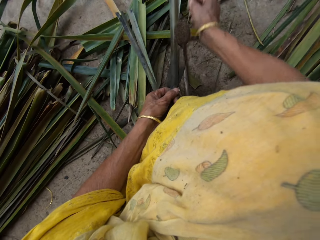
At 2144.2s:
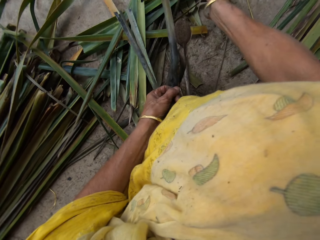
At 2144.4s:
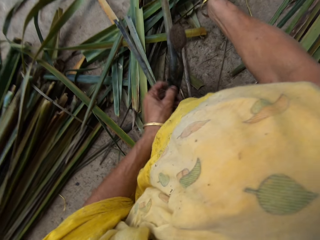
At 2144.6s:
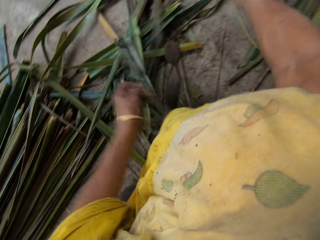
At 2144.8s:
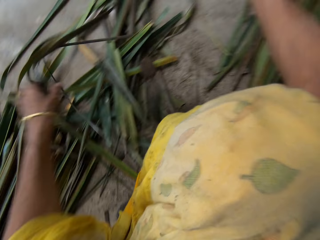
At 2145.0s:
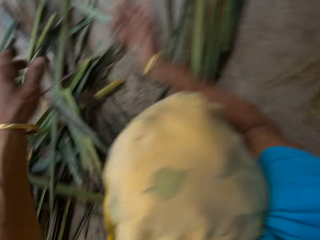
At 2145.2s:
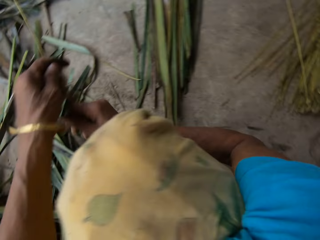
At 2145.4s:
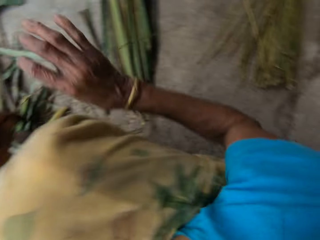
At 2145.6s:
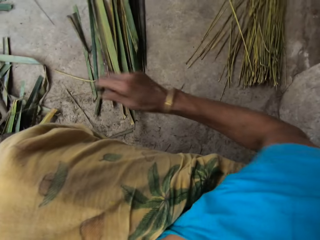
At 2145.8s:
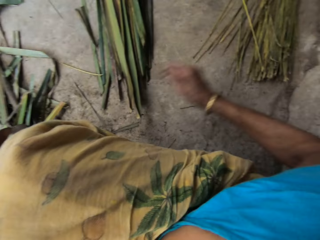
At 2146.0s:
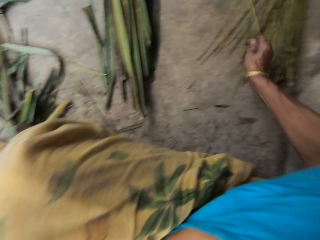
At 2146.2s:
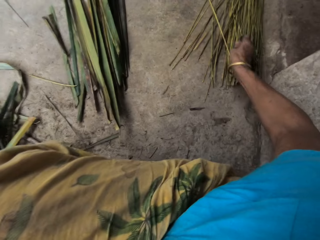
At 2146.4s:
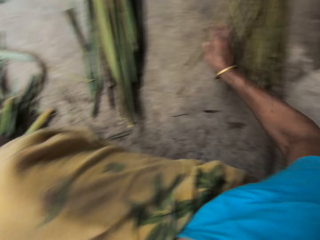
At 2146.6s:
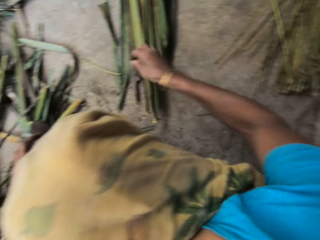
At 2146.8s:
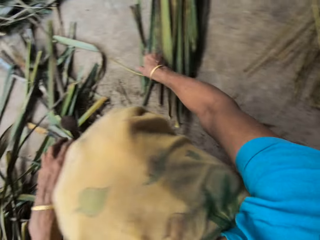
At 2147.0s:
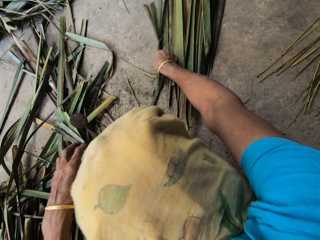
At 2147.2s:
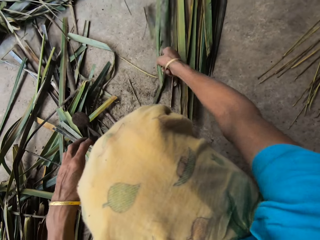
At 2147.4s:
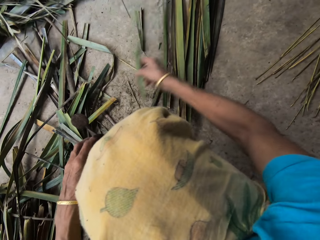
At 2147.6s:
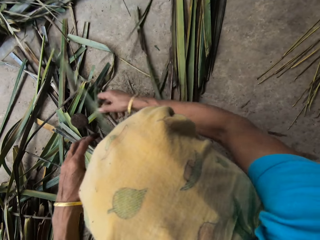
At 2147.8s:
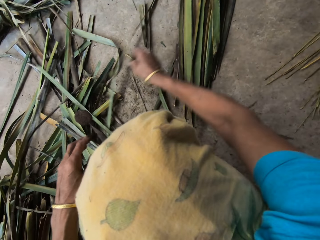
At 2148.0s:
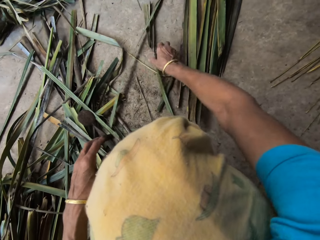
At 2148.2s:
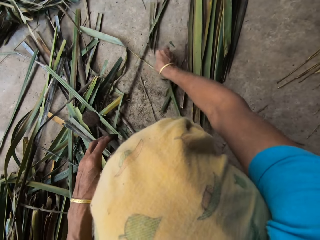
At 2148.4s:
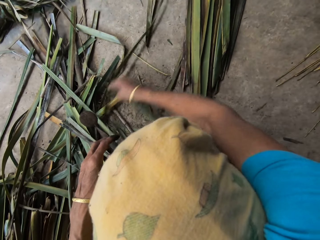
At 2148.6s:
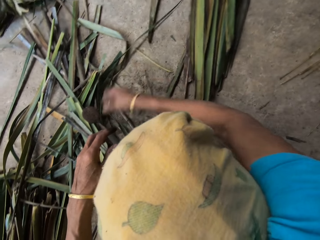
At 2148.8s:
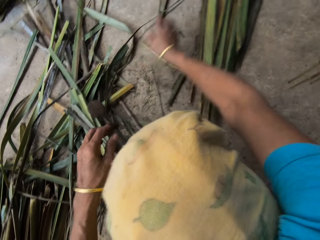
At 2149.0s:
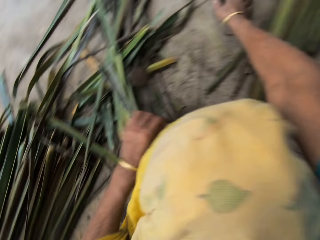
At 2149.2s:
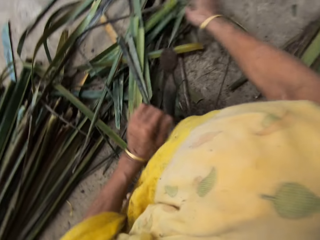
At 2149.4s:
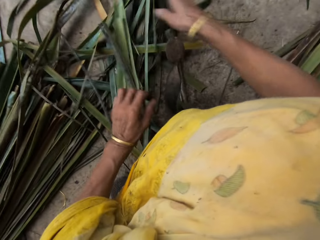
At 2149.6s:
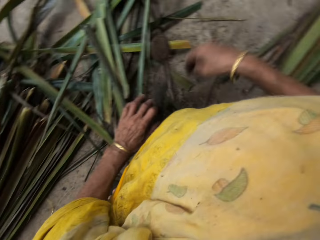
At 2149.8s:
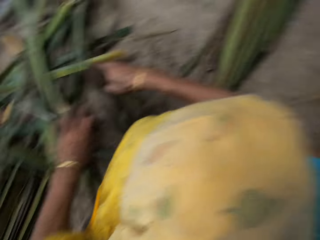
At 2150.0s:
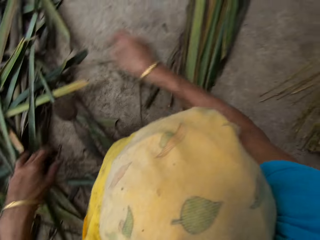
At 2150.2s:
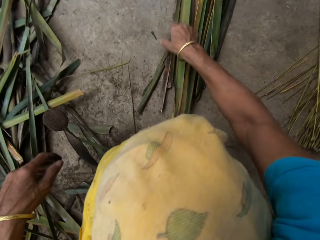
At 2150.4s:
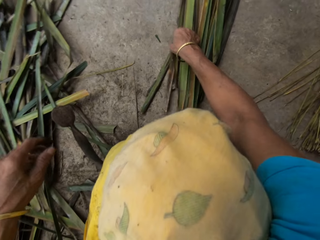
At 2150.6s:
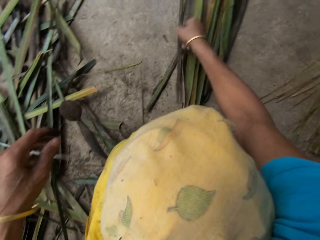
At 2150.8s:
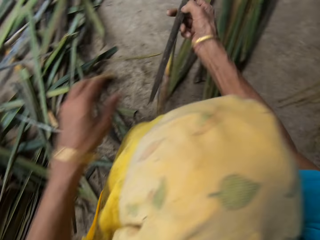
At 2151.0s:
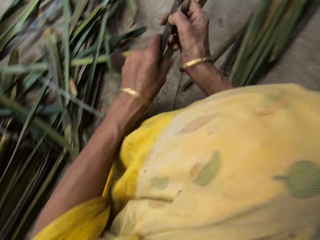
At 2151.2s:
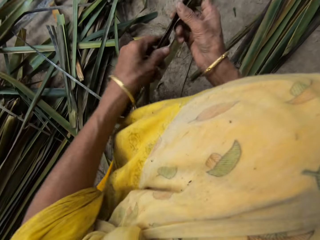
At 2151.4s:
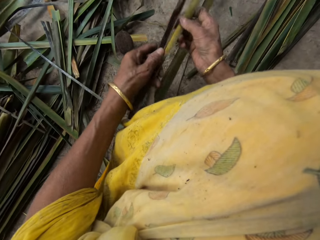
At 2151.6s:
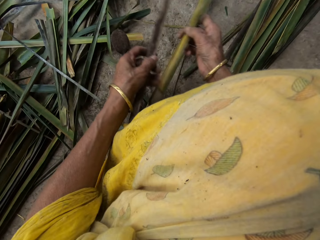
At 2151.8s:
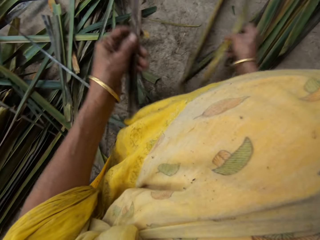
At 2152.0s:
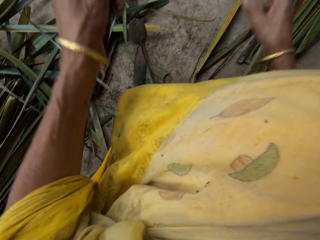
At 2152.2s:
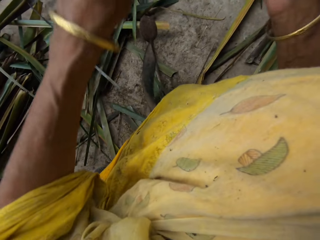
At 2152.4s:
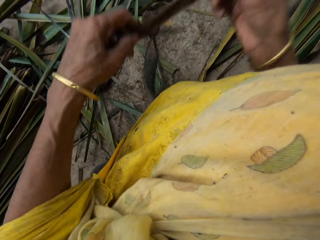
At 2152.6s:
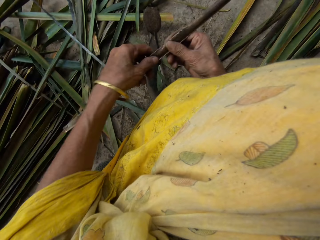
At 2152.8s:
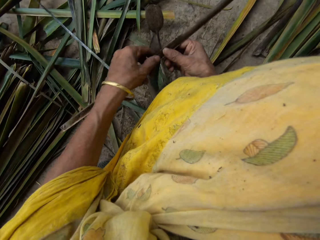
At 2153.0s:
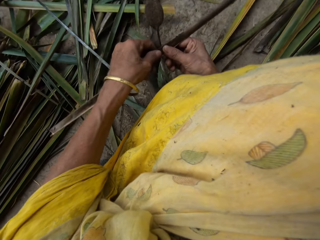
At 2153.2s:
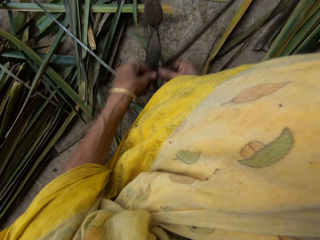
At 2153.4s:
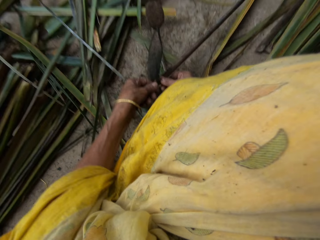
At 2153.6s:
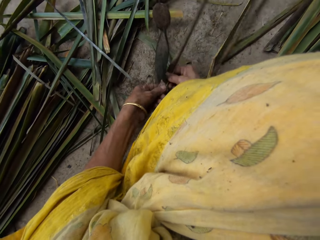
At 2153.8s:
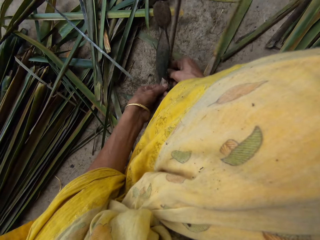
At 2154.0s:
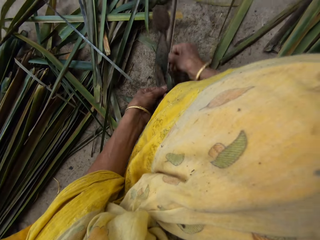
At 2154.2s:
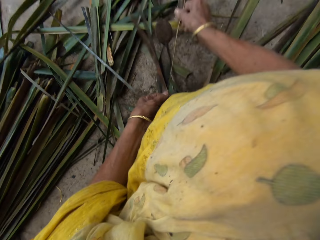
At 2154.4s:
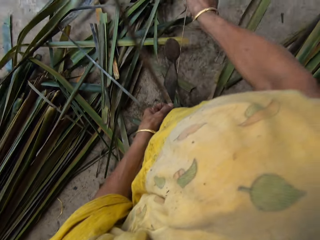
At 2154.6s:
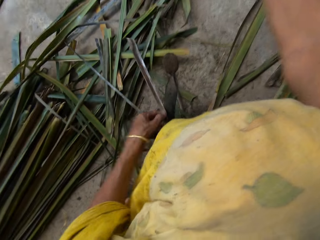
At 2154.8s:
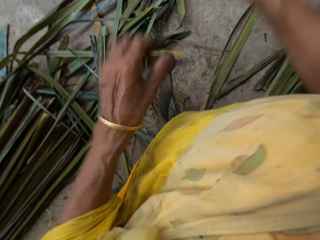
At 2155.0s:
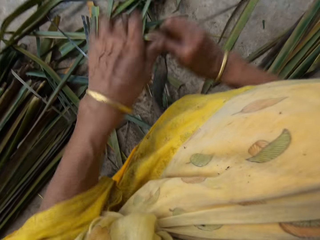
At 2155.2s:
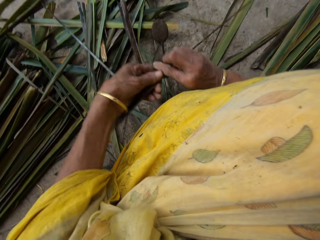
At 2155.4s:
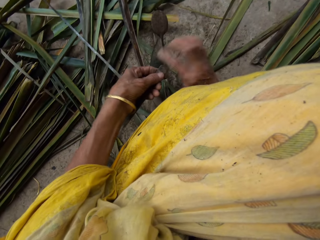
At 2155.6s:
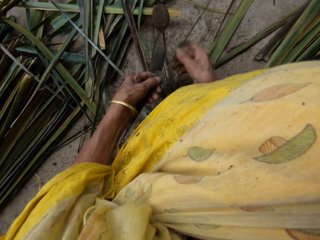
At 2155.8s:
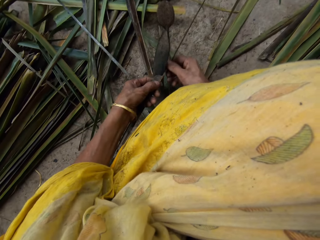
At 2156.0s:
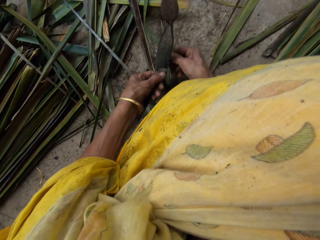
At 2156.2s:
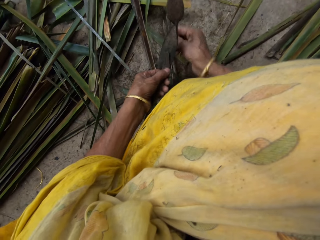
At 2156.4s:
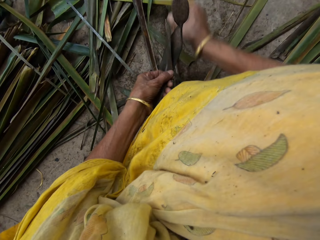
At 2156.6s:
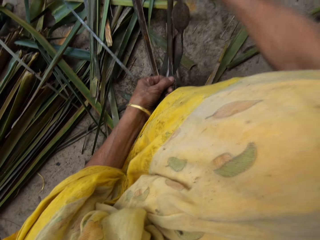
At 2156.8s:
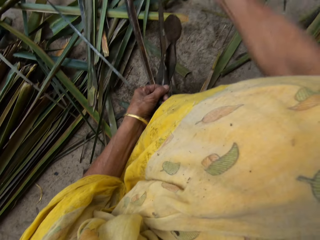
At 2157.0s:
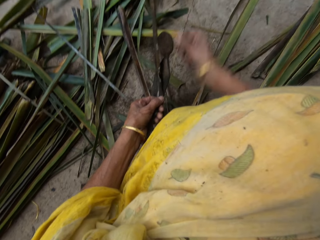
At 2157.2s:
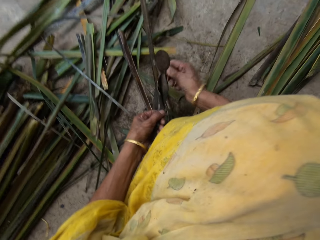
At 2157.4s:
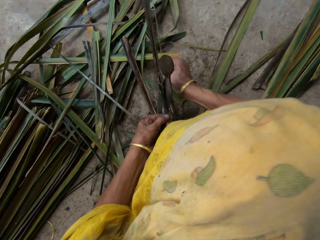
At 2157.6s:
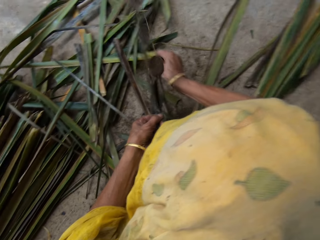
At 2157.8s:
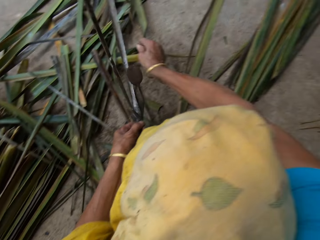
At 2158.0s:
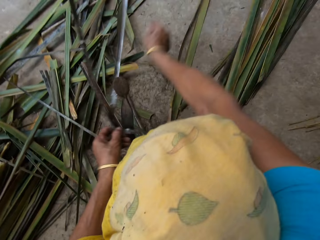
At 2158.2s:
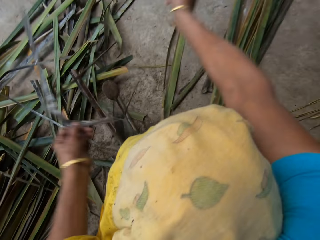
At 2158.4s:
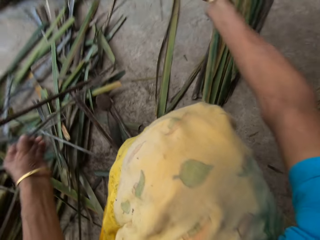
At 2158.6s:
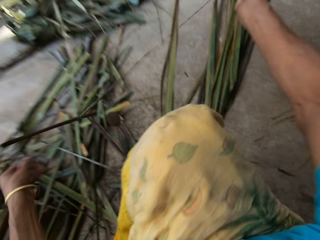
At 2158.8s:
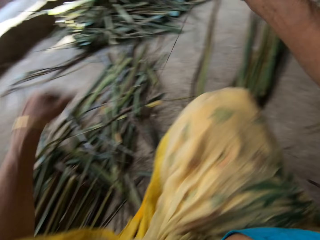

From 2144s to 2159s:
The camera wearer drops the twine on a pile of others on the floor. They pick up the leaf and move the leaves. They take another leaf from the floor. They hold the leaf. They remove the twine from the leaf. They cut the leaf with the knife.

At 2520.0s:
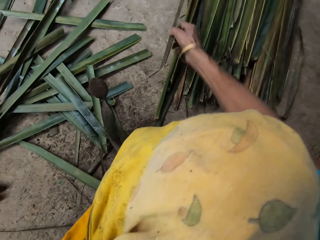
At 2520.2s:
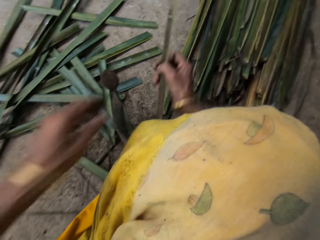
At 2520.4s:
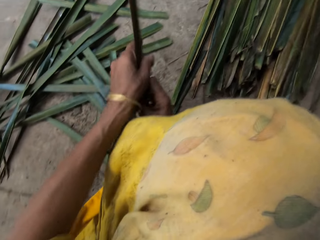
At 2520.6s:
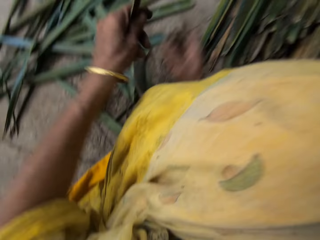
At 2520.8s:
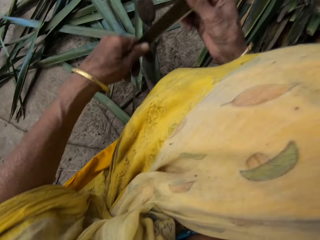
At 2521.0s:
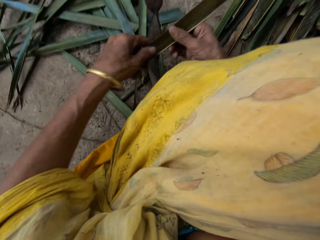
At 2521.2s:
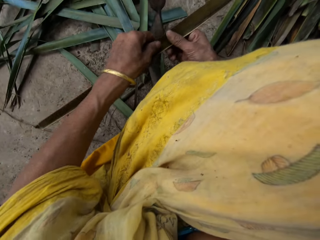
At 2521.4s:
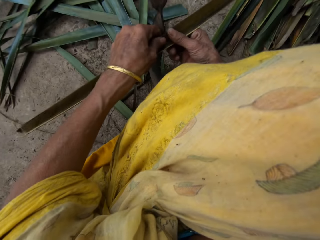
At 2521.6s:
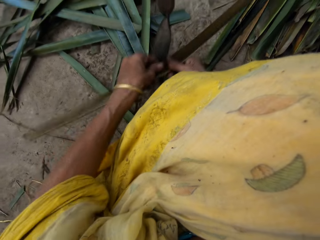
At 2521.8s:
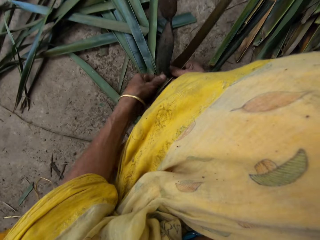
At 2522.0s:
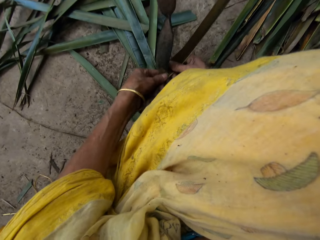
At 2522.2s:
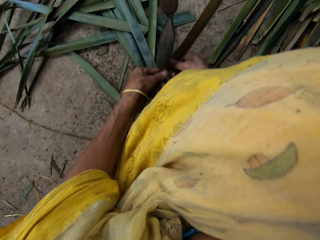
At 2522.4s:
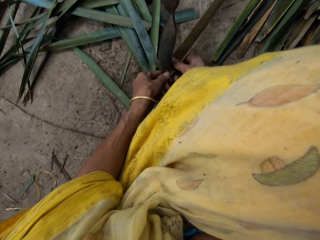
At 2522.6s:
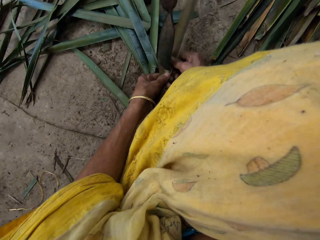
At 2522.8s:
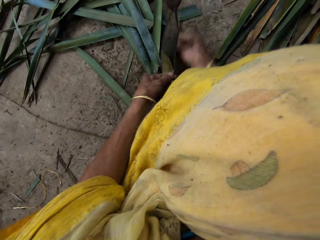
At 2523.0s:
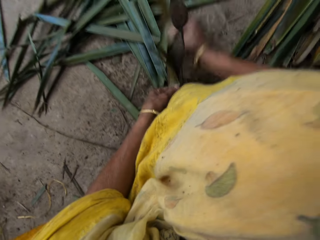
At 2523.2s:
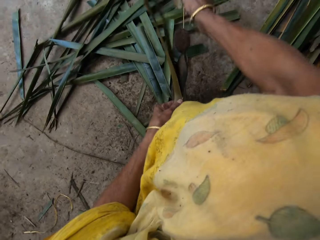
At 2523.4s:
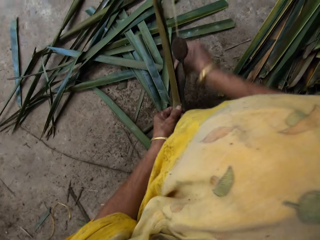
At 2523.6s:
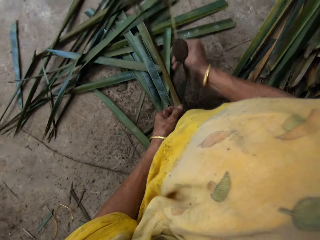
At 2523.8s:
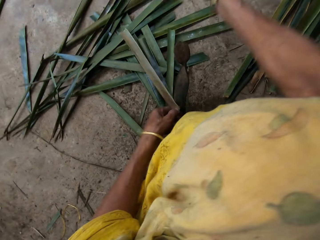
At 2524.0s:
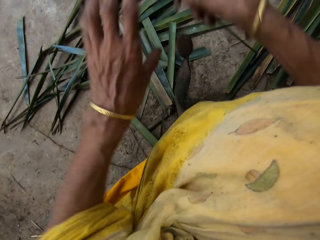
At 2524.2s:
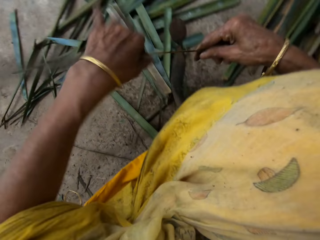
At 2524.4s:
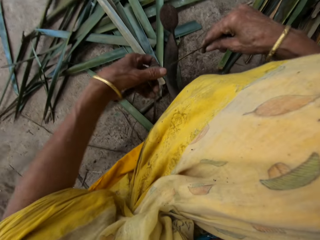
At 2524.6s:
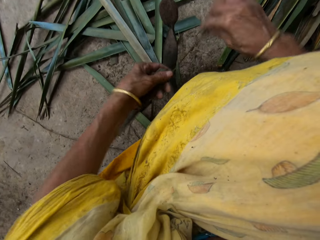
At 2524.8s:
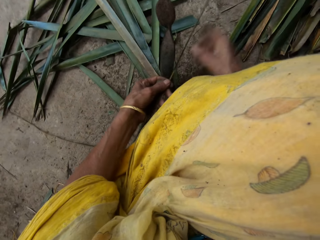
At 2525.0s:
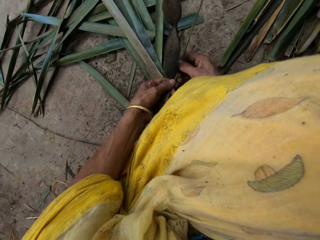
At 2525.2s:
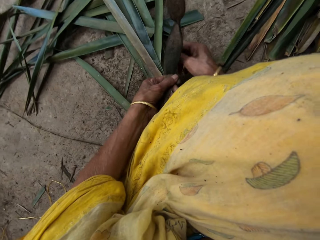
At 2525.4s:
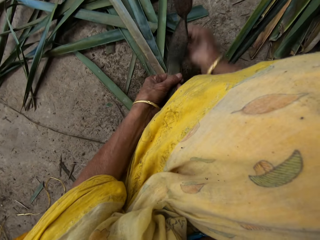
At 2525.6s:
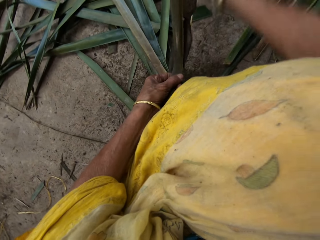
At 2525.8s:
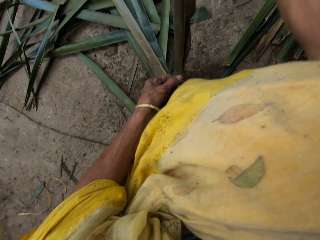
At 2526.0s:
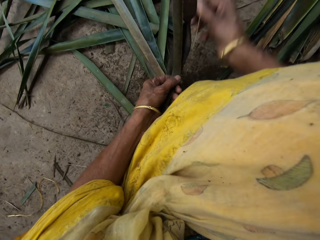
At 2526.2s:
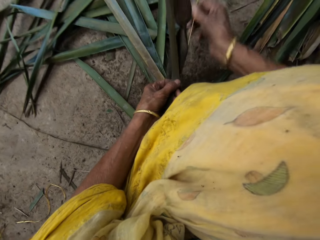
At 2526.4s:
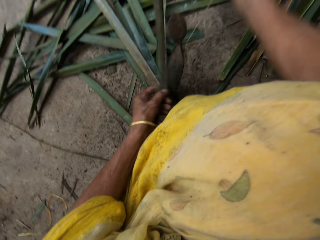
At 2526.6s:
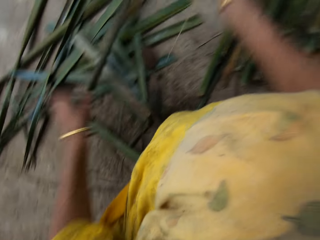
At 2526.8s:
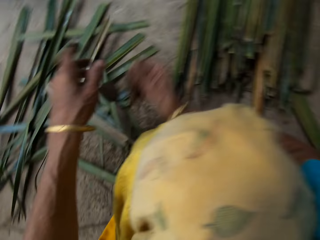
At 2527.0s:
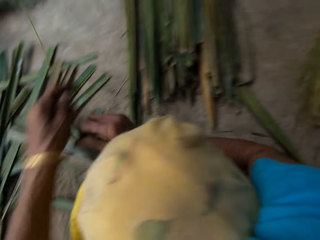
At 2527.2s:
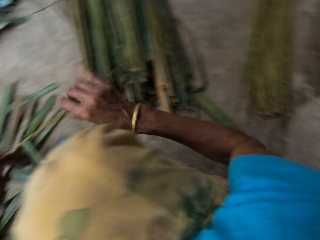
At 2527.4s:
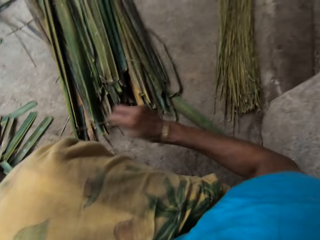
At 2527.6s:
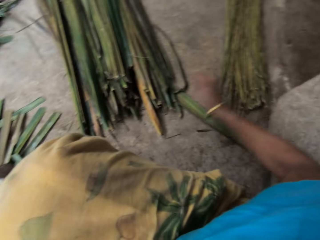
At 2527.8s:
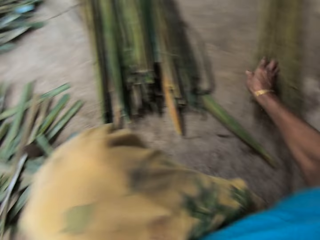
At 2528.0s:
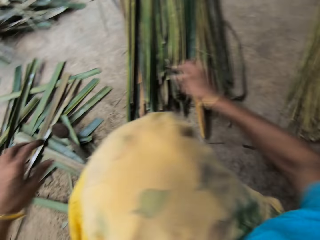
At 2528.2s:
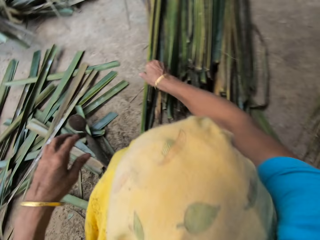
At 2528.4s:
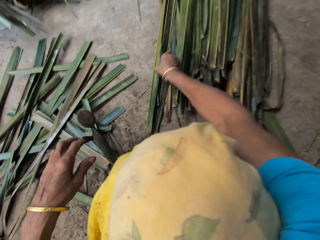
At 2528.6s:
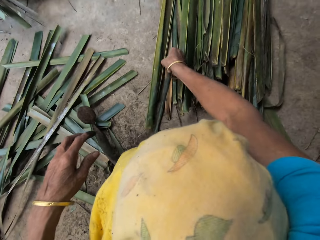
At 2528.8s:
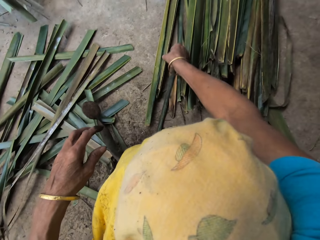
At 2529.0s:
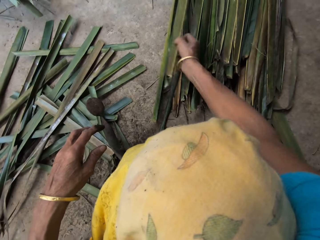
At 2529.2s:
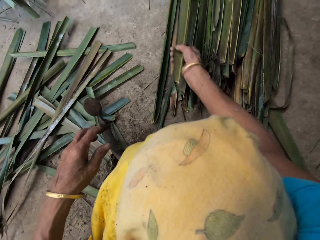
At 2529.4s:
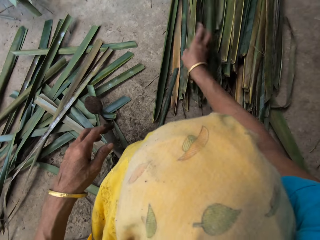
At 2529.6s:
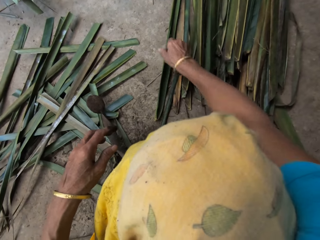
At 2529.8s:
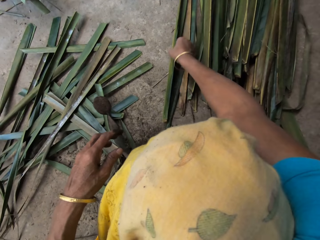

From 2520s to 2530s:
The camera wearer holds the leaf in her right hand with her left hand. She slices the leaf in her hands on the leaf slicer on the floor. She holds the leaf in her right hand with her left hand. She slices the leaf in her hands on the leaf slicer on the floor. She holds a stalk in her right hand with her left hand. She drops the stalk in her right hand on the stalks on the floor. She picks up a leaf on the leaves on the floor with her right hand.
